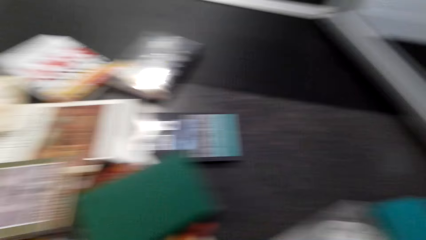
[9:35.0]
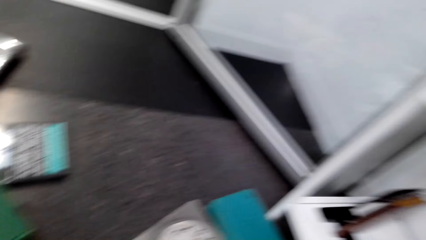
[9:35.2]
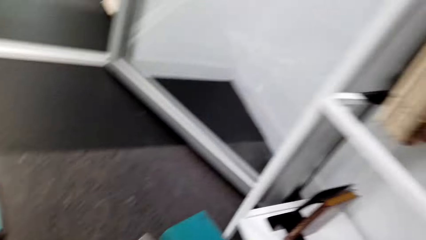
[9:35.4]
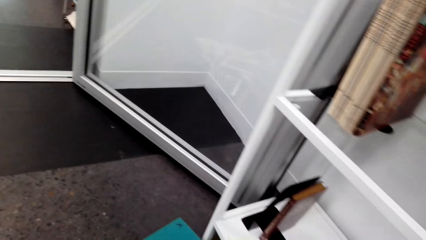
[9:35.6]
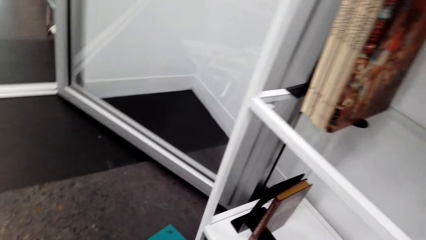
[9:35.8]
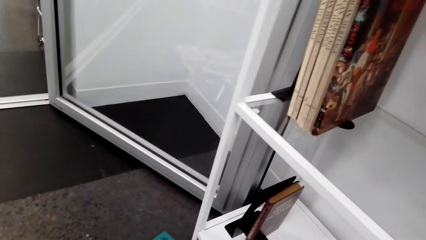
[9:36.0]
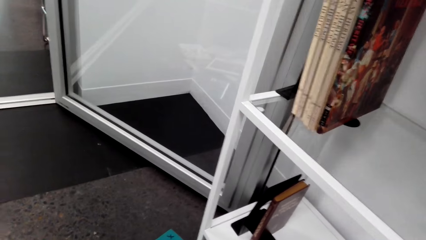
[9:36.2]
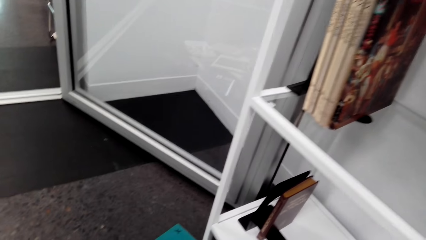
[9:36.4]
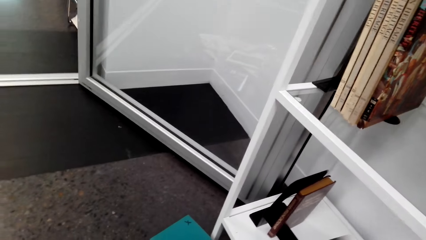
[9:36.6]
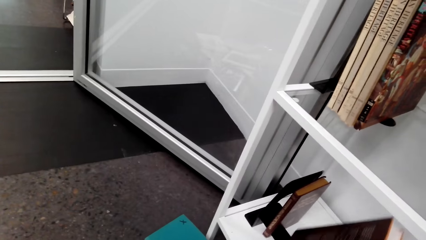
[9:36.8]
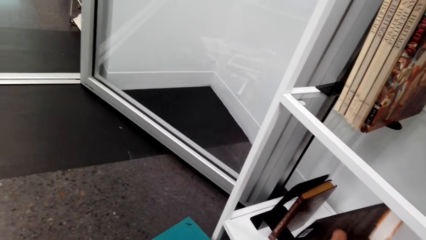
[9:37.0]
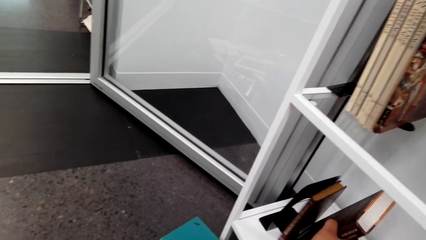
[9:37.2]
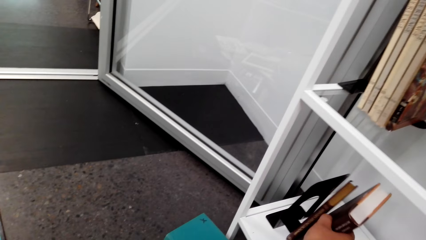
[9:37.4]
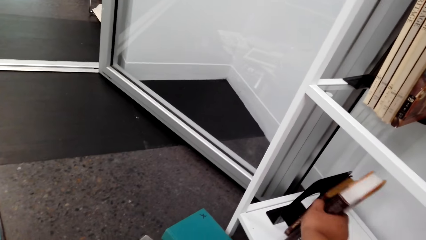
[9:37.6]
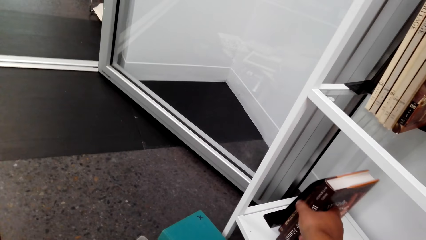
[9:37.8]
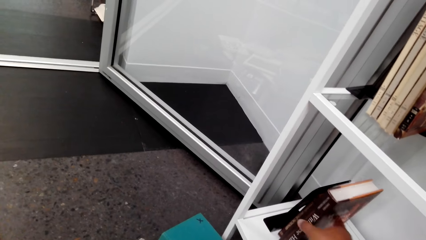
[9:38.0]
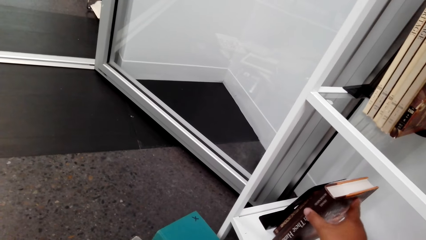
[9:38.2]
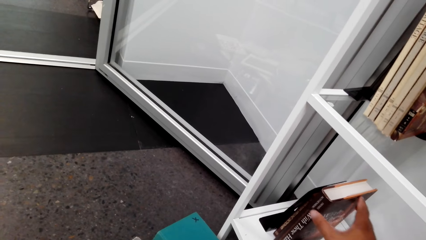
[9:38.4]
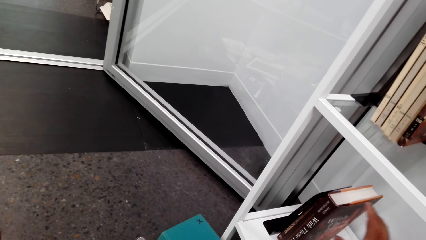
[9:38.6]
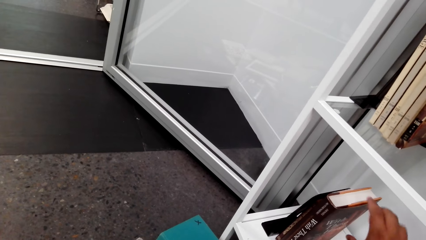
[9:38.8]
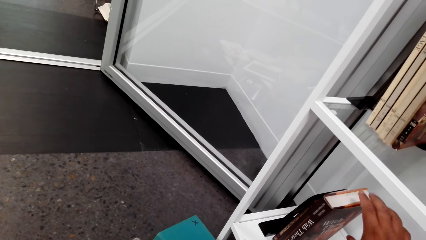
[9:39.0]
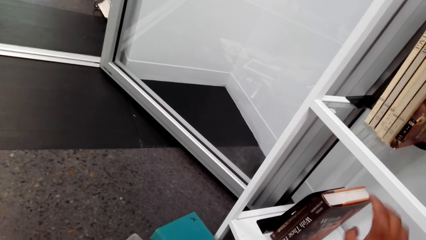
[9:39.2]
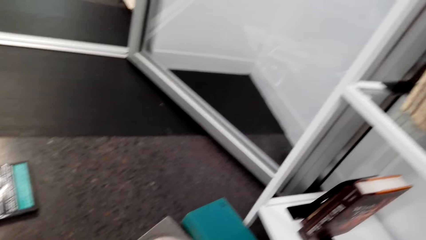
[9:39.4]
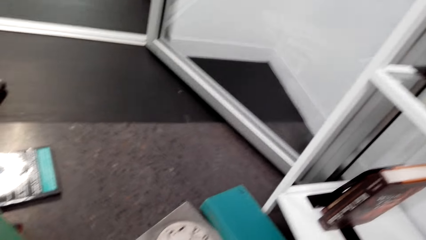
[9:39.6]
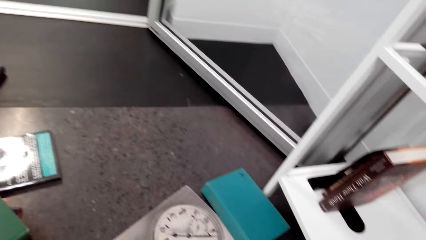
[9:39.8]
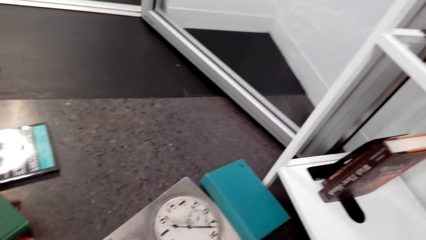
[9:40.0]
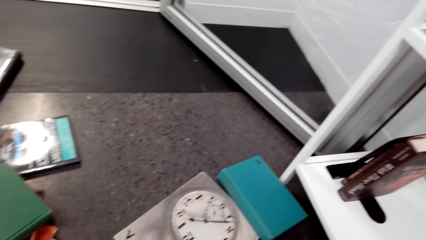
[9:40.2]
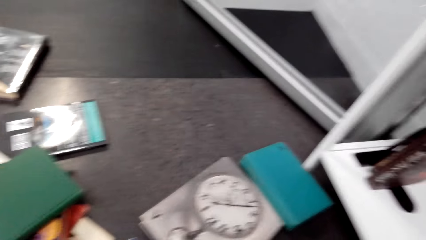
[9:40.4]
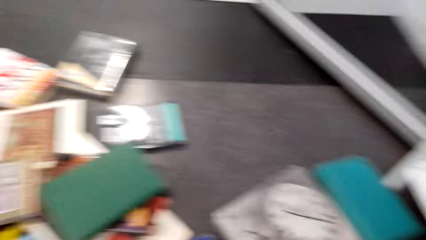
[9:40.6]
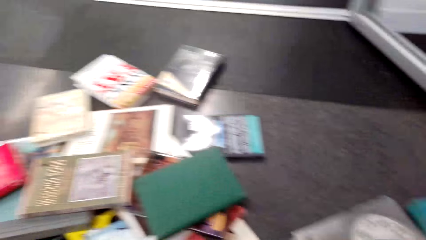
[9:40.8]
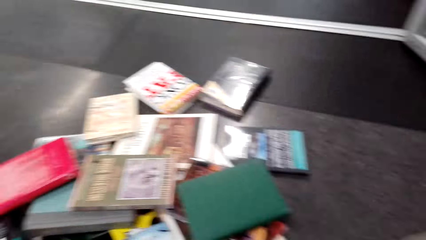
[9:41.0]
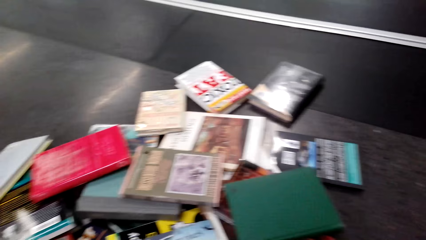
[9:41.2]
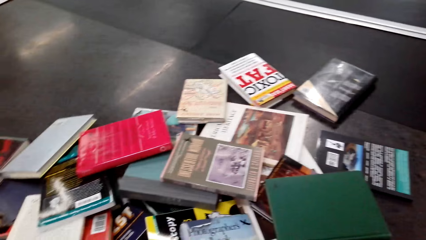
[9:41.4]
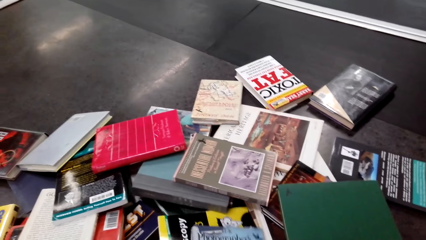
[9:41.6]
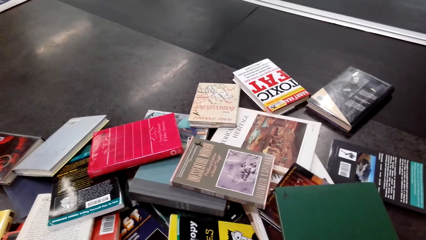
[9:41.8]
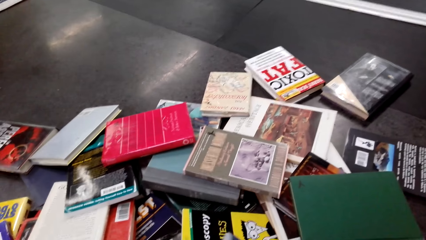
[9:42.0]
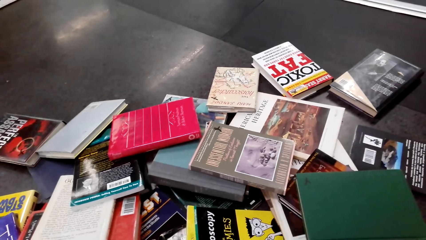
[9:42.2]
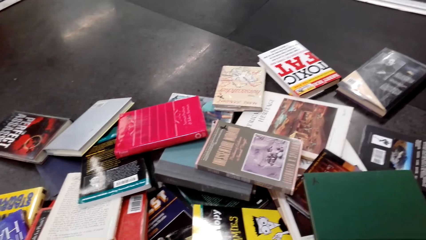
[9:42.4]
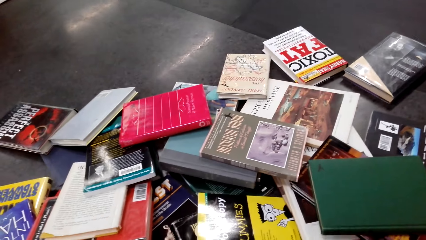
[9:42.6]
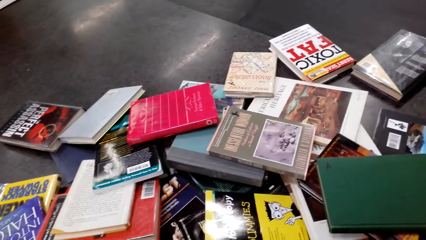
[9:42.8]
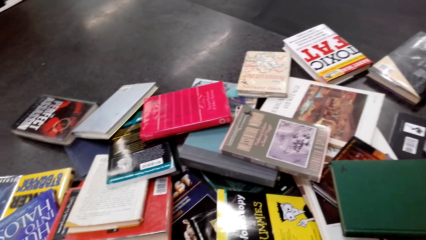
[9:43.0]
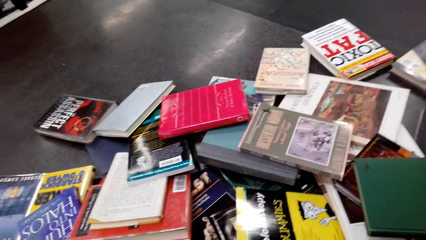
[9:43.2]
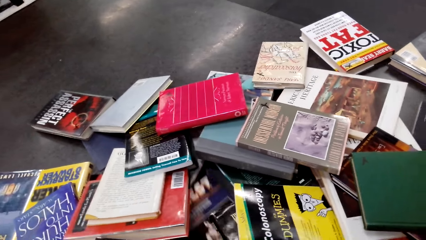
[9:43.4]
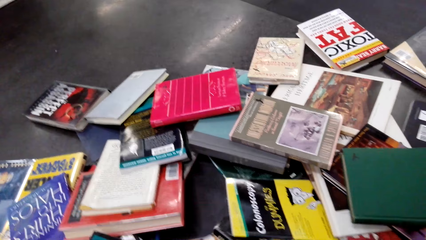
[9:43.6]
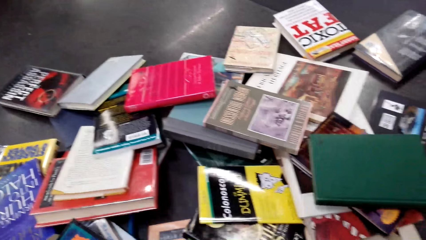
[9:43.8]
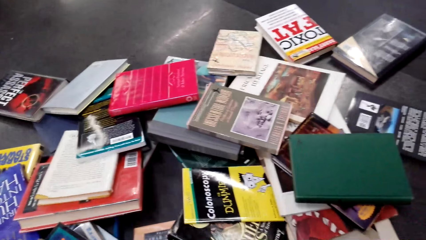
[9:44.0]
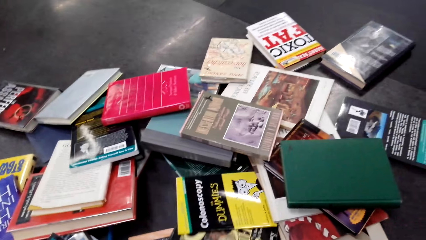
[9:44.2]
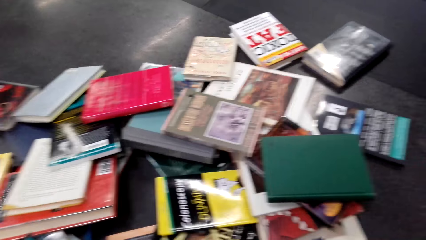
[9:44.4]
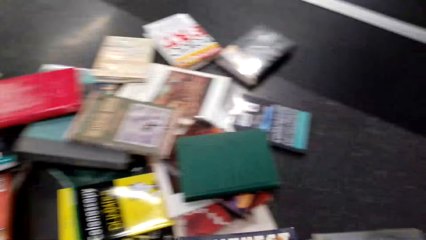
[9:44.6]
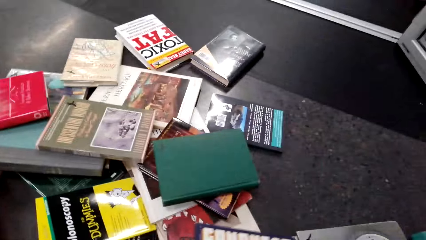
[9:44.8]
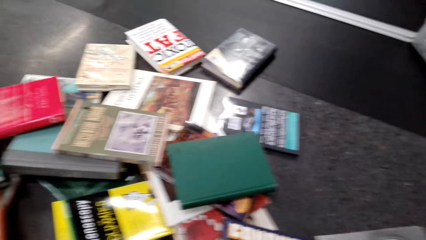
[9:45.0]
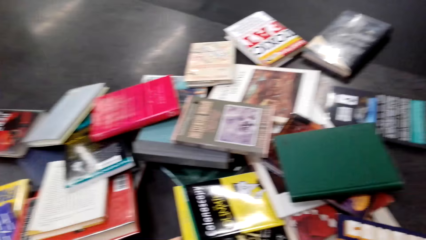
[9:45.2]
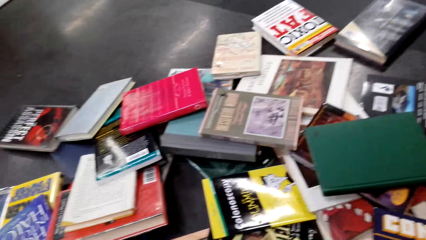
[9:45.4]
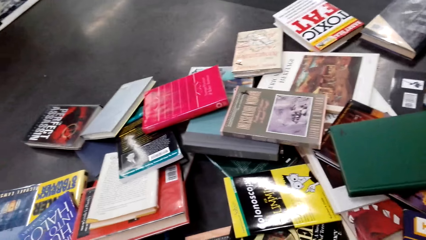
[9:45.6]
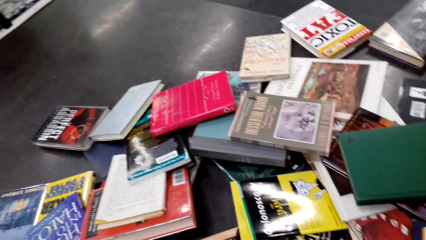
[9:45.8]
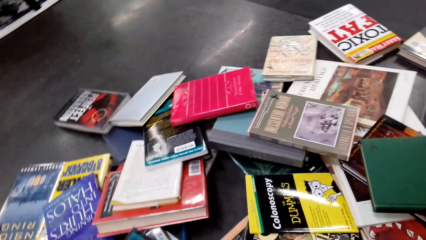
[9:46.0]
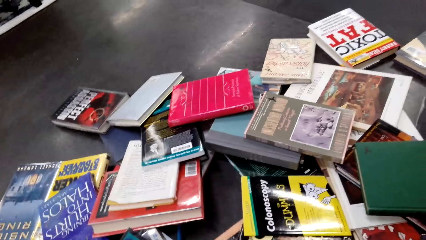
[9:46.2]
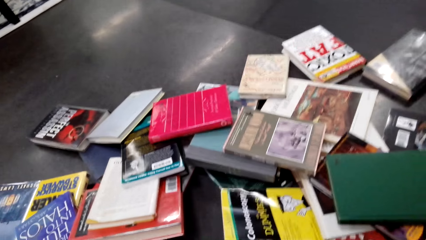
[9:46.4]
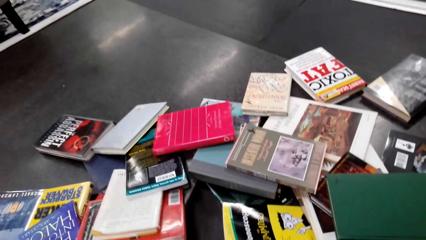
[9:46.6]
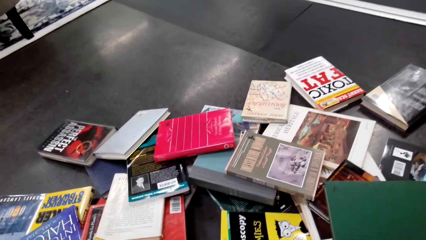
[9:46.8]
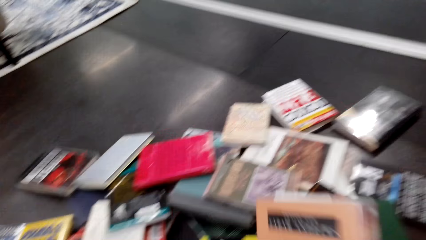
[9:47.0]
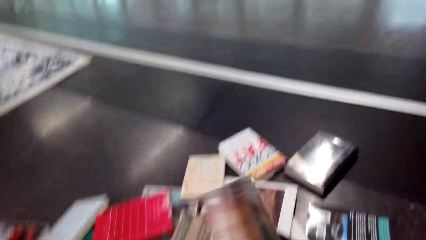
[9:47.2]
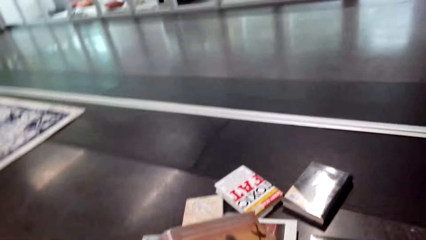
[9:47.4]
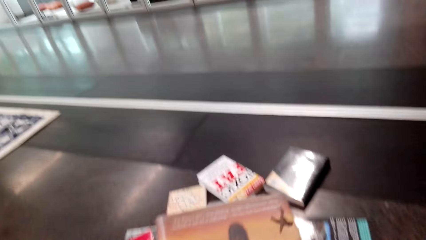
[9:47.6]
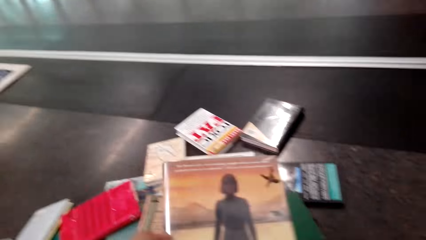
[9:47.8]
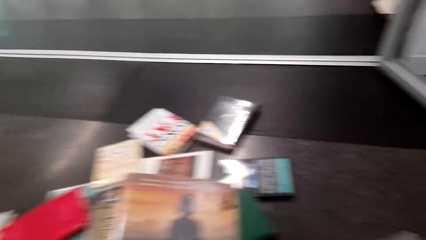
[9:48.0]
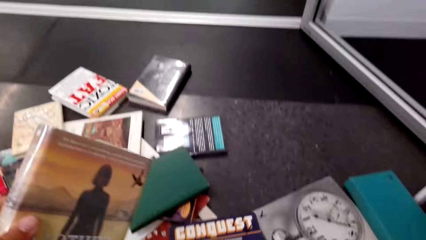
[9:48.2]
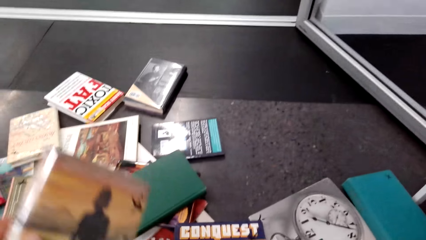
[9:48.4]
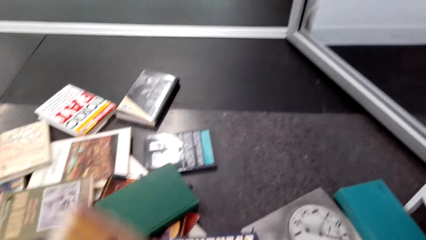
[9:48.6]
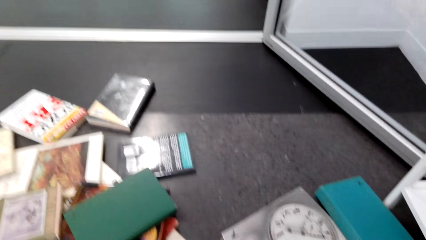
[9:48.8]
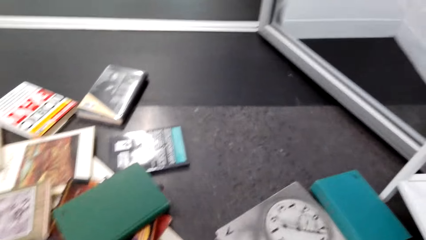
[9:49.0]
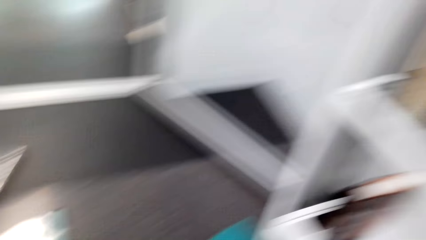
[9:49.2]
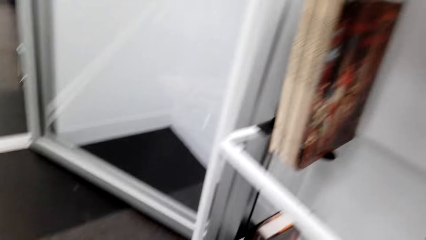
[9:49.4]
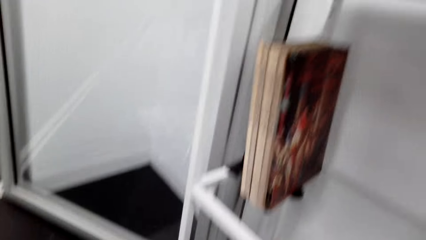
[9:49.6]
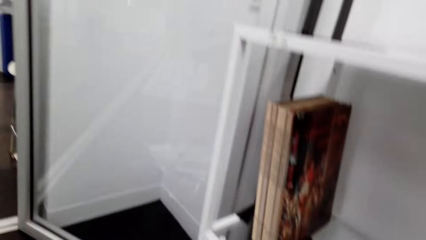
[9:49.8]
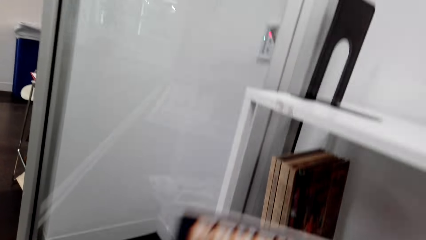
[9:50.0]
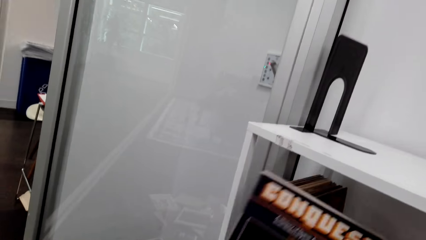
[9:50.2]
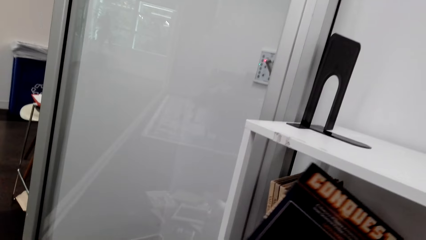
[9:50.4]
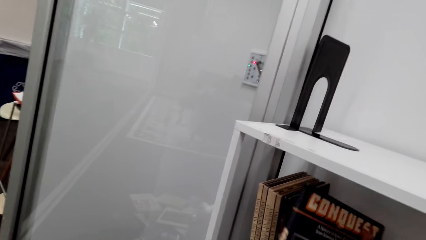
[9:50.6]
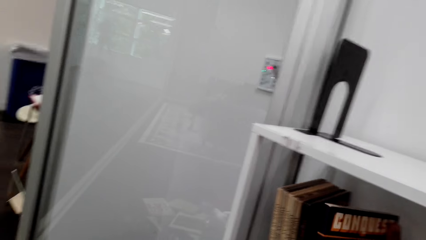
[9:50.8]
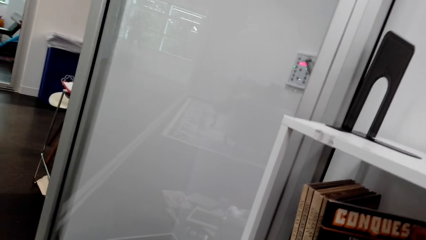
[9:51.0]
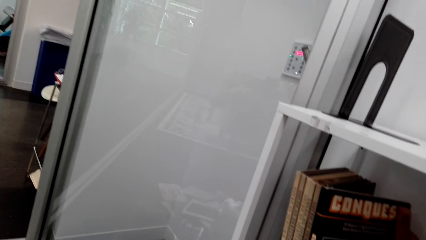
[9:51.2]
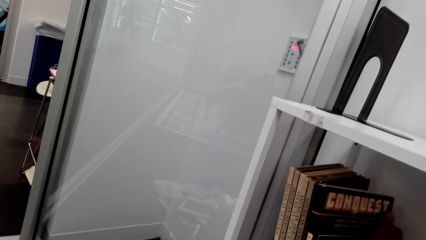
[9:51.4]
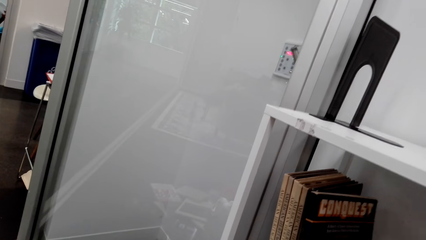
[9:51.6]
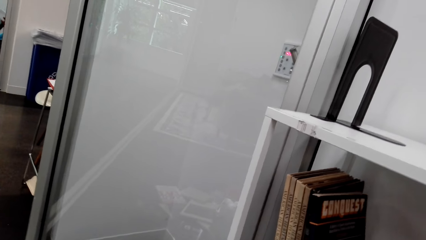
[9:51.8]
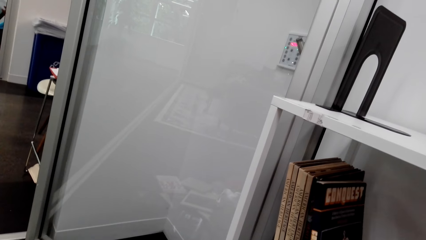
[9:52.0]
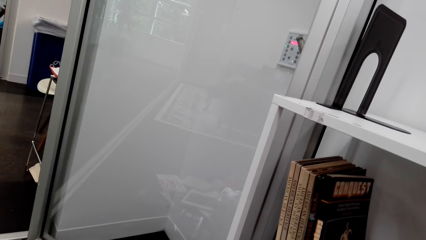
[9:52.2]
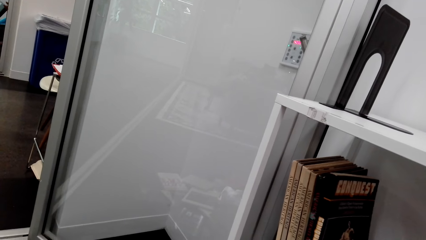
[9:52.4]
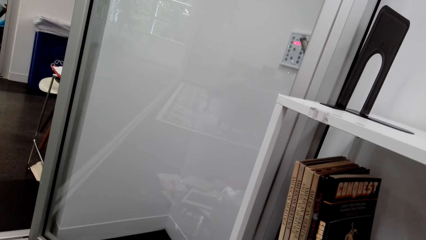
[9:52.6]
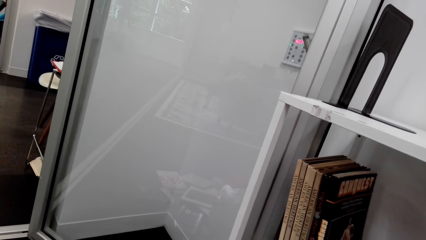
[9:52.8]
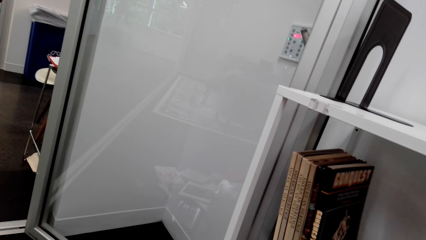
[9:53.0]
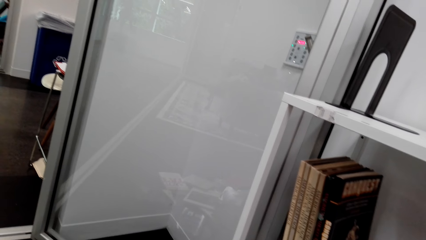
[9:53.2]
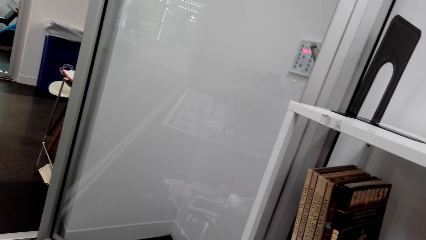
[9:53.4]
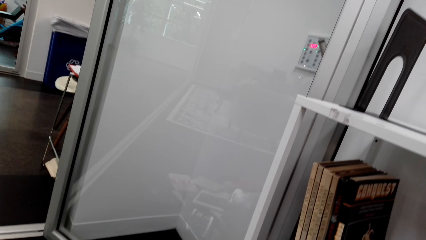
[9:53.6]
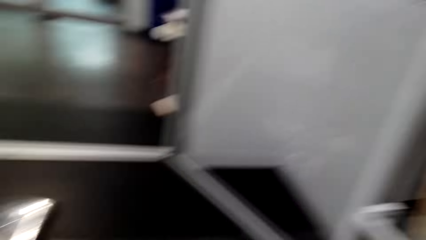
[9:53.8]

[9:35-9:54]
The camera wearer puts a book on the bookshelf. They pick up a book. They pick up a book from the floor. They hold the book. They pick up a book from the floor. They put the book on the bookshelf.
